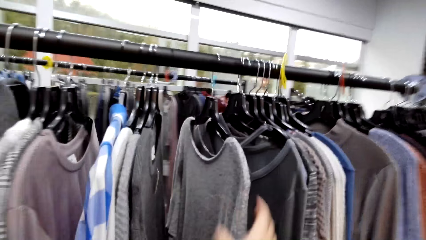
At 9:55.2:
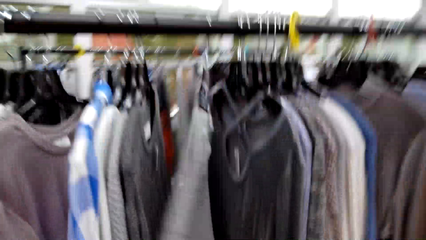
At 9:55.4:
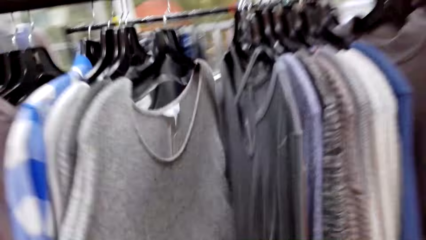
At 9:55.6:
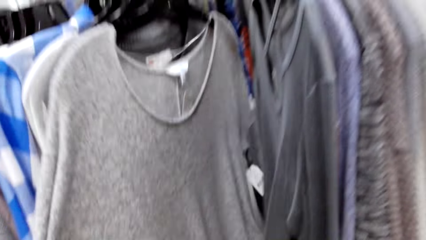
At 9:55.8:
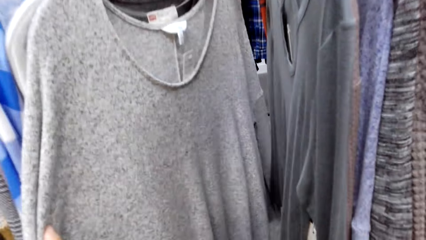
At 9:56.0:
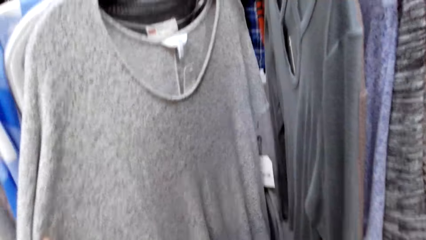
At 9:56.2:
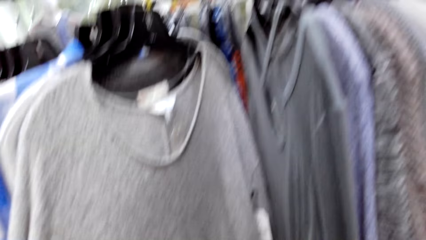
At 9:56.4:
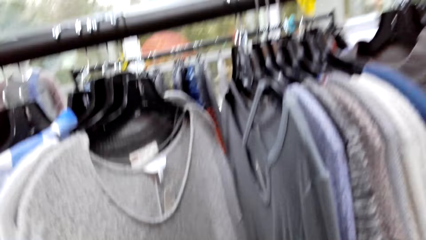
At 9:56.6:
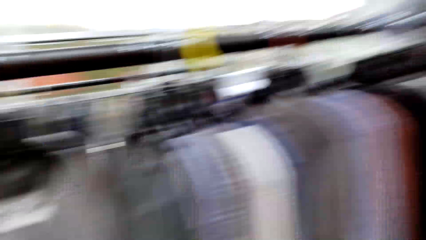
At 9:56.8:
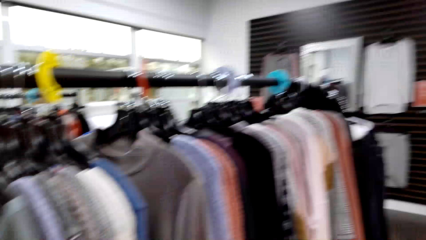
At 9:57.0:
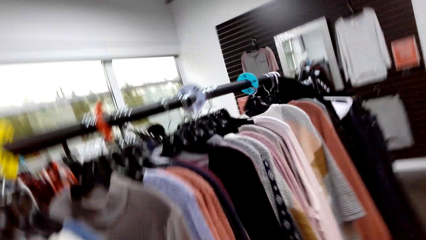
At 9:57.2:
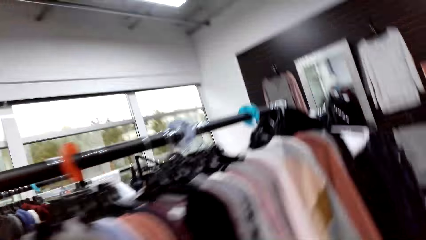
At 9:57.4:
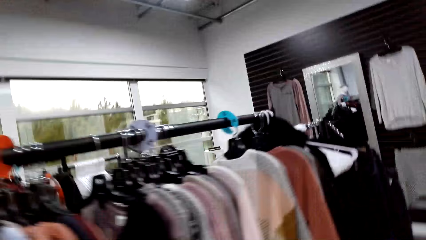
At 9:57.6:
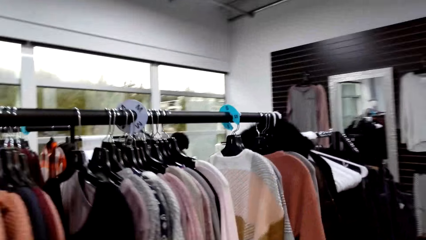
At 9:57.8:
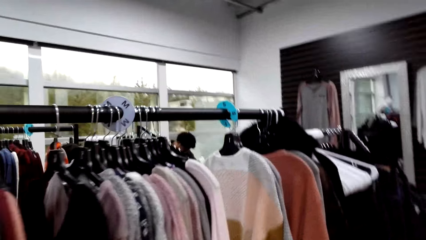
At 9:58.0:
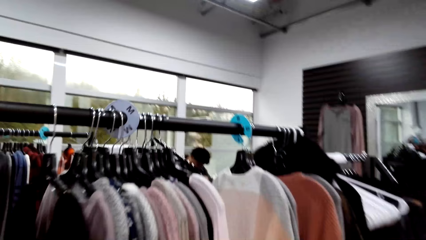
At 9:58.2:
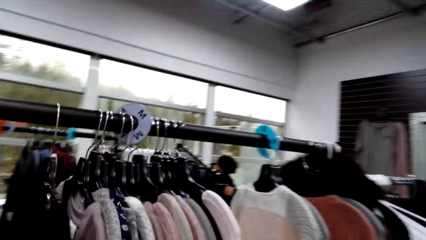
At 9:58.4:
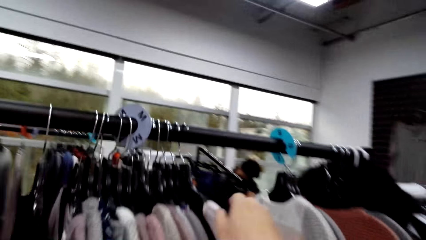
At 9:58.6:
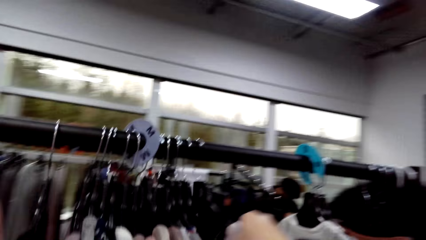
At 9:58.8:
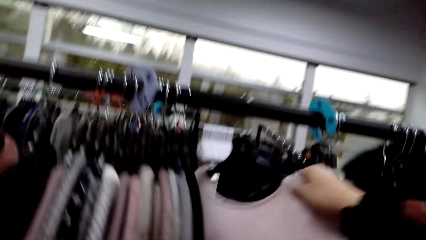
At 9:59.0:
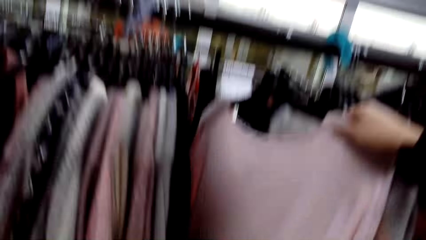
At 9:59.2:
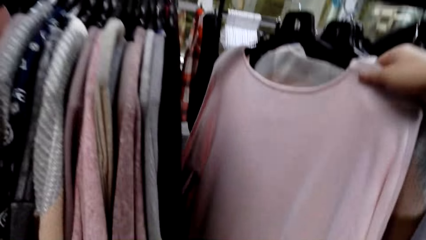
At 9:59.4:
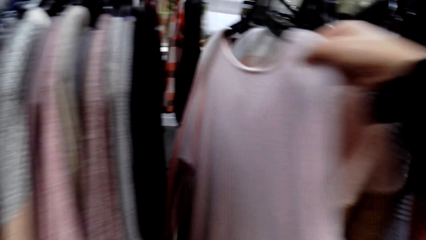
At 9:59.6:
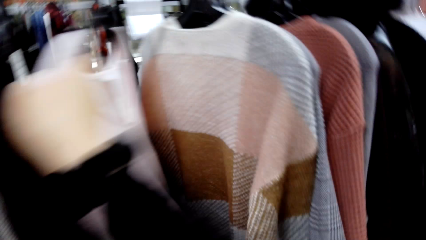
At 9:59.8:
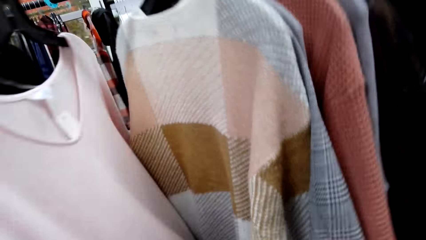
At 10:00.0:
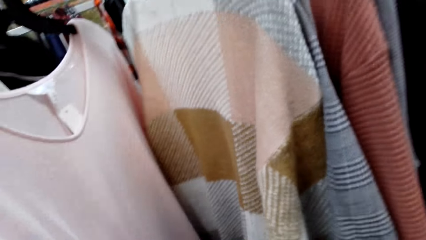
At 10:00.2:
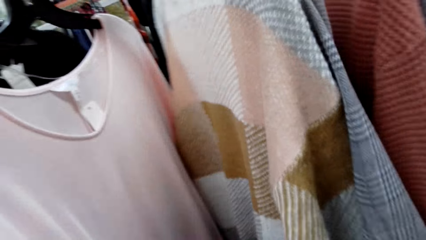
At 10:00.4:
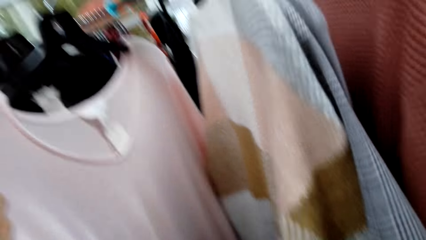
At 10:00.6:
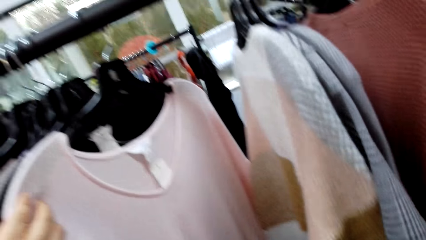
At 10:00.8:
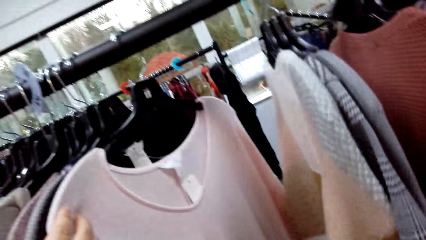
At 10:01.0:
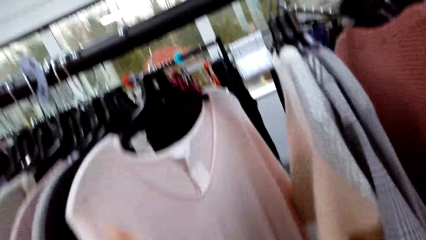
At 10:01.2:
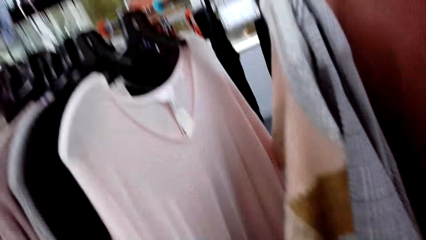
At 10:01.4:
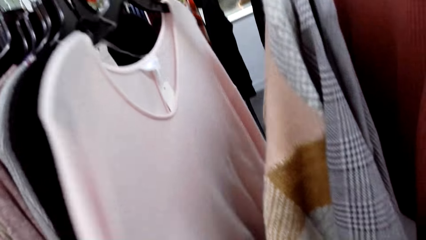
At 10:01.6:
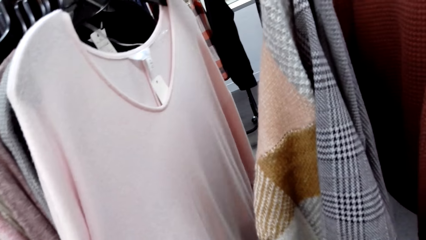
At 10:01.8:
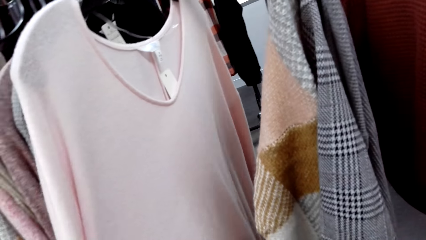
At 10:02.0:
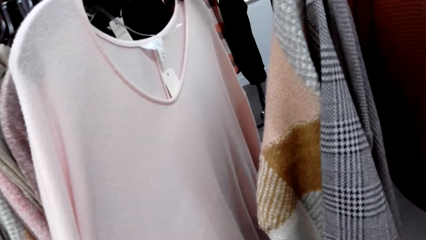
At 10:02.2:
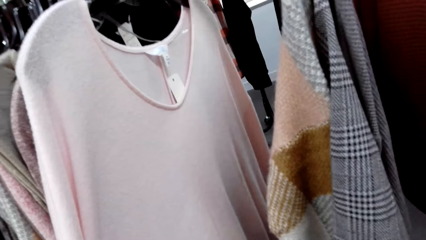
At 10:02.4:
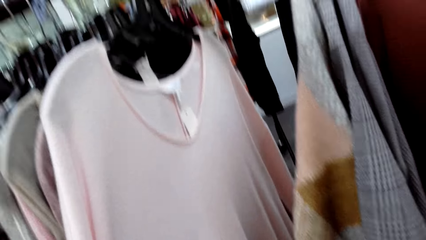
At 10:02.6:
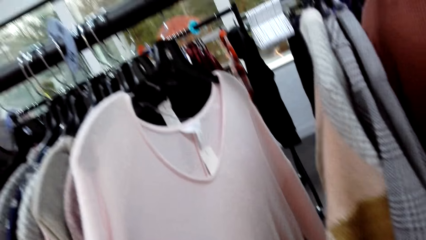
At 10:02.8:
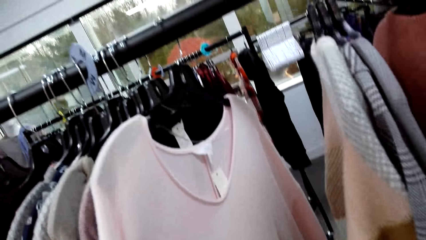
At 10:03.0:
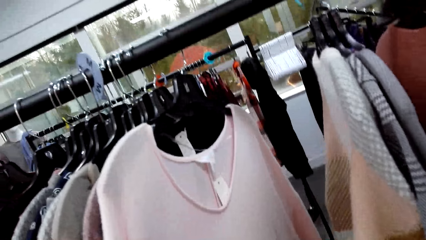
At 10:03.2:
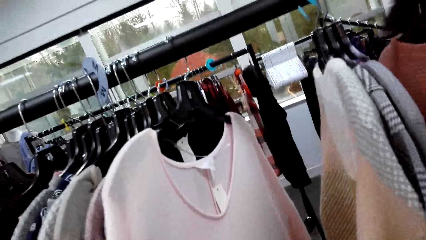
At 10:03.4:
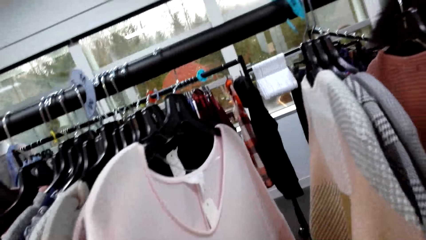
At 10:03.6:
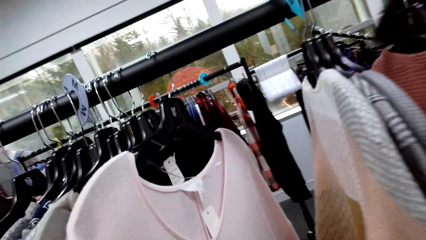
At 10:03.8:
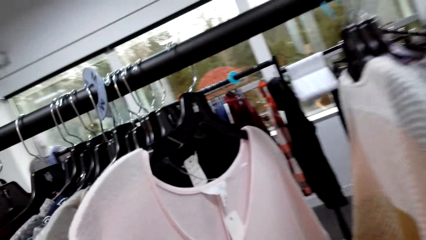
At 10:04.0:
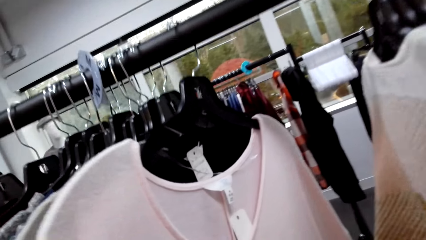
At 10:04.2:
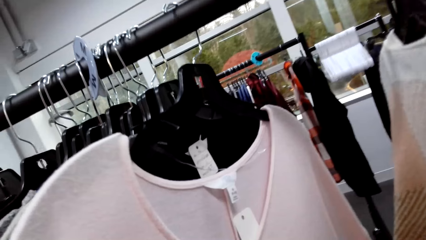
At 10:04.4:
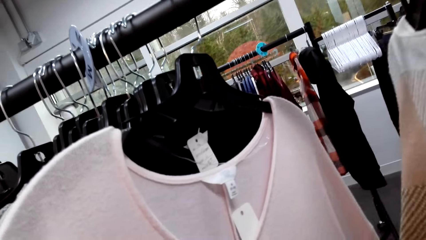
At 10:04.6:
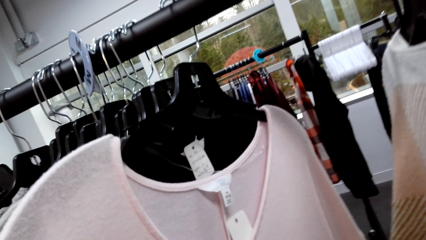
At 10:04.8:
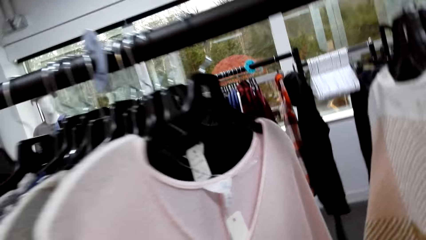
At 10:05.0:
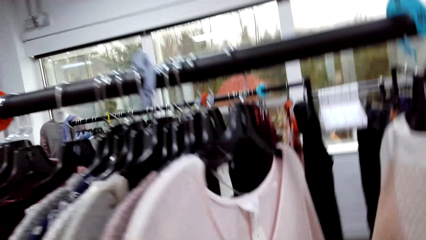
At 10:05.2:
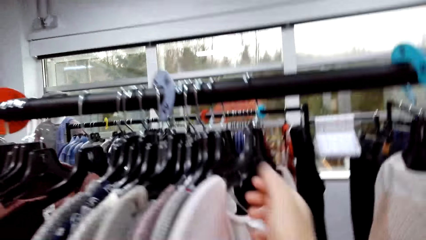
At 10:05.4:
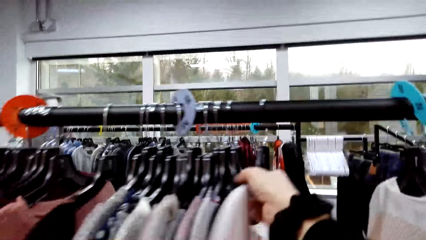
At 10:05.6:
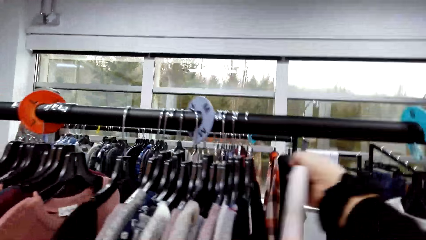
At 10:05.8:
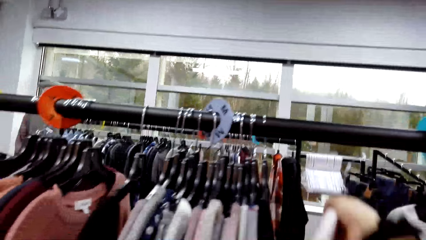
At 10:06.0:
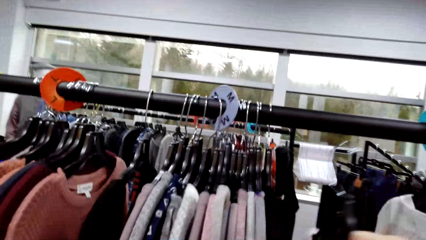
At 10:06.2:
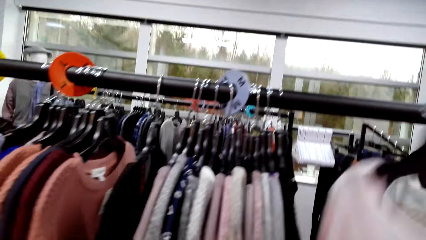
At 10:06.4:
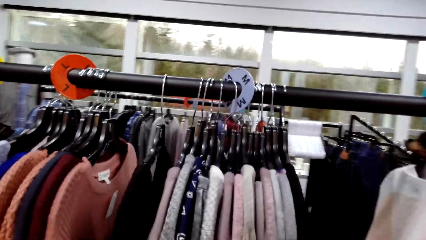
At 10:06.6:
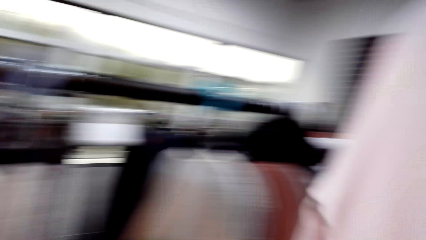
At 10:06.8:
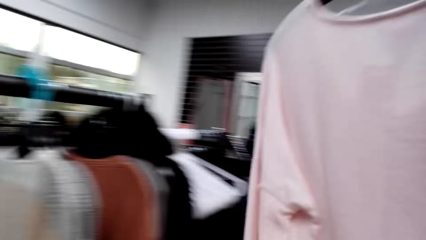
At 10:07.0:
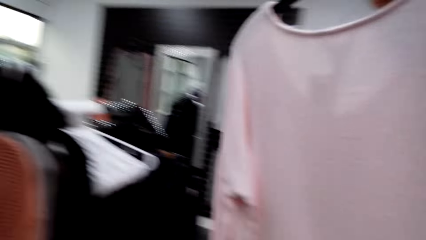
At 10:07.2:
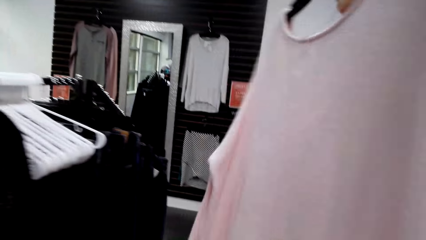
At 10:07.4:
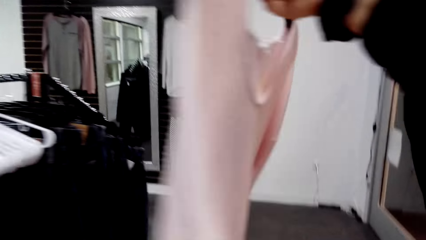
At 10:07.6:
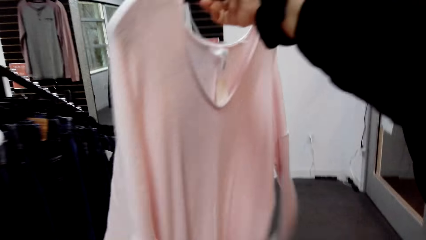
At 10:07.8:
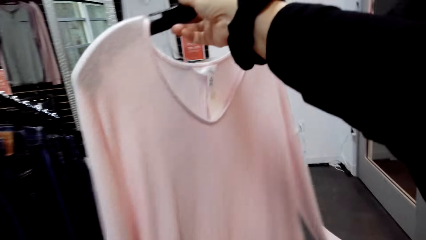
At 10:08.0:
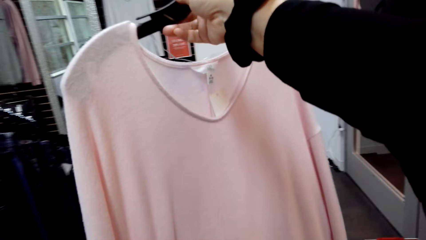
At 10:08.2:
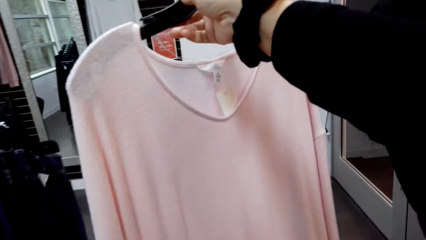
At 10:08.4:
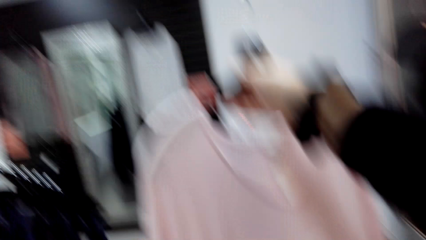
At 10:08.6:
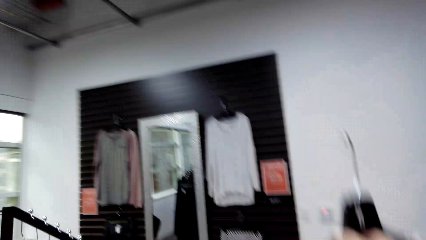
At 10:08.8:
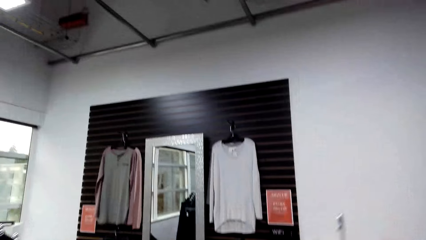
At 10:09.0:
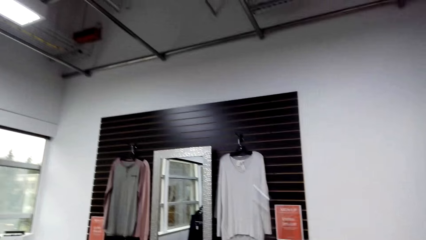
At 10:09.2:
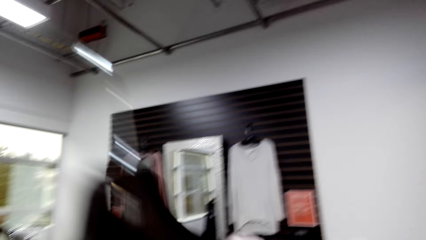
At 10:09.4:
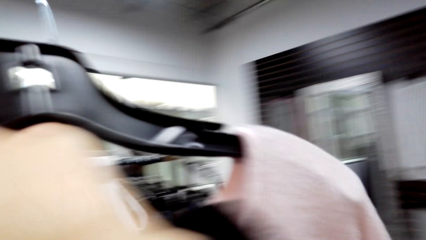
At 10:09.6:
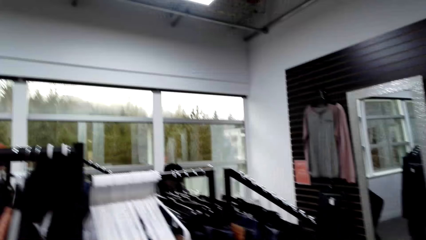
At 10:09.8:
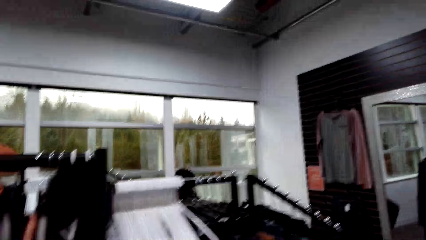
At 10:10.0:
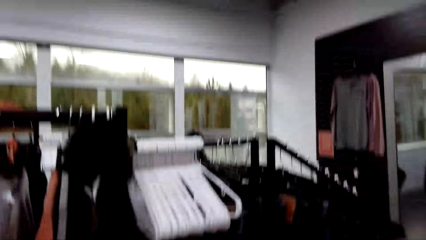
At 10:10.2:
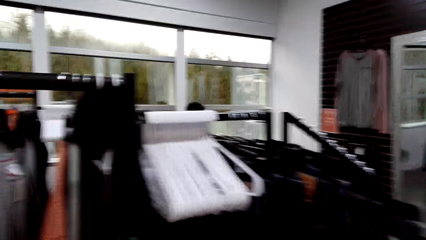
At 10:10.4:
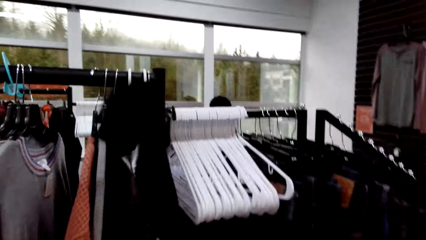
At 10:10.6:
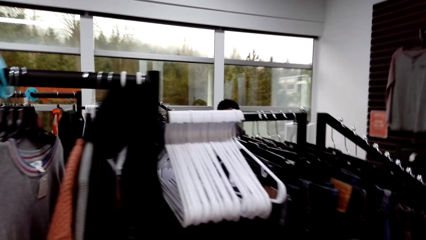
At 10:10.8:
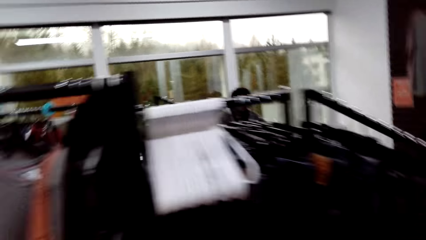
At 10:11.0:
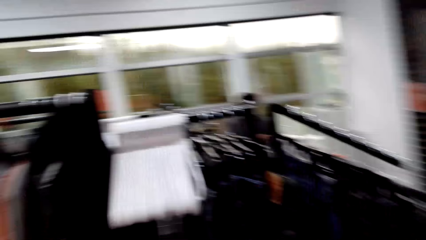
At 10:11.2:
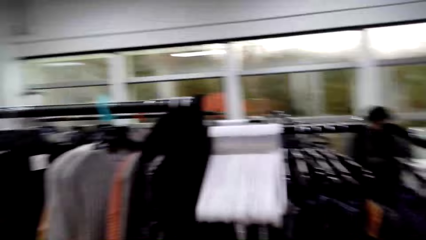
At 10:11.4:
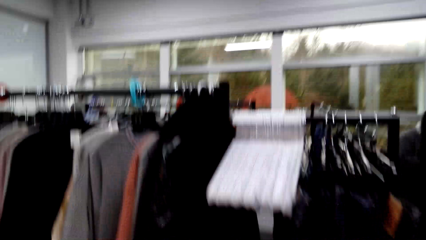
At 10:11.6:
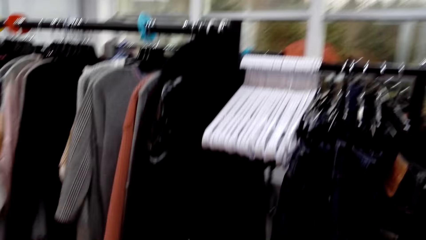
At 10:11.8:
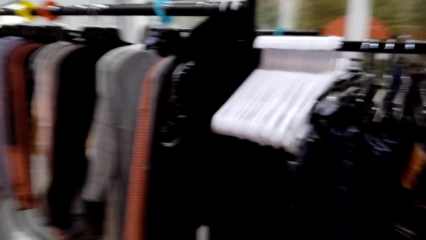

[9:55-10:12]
The camera wearer looks around. They hold a cloth on the holder. They touch the blouse. They look at the cloth. They take the blouse from the rack. They hold up the blouse. They flip the cloth. They pass the blouse to the left hand.
